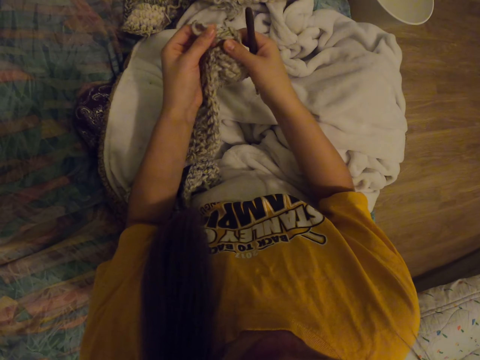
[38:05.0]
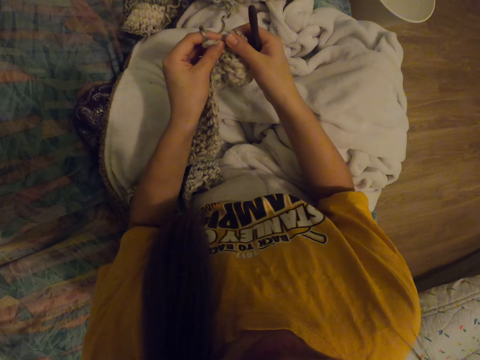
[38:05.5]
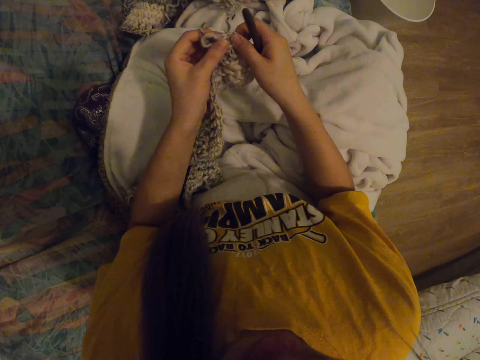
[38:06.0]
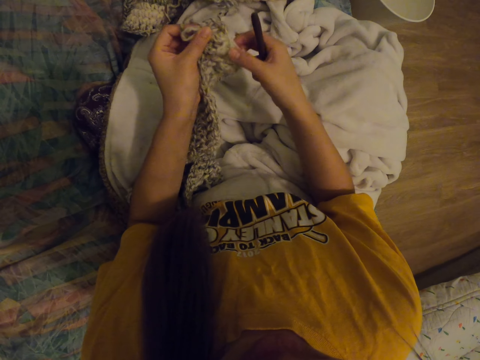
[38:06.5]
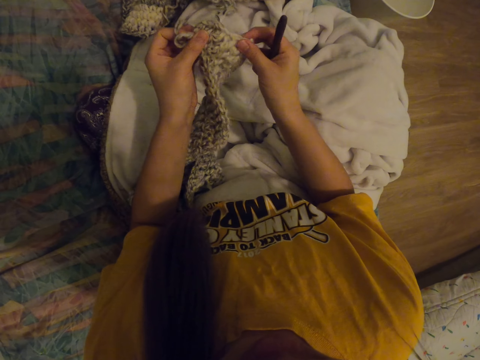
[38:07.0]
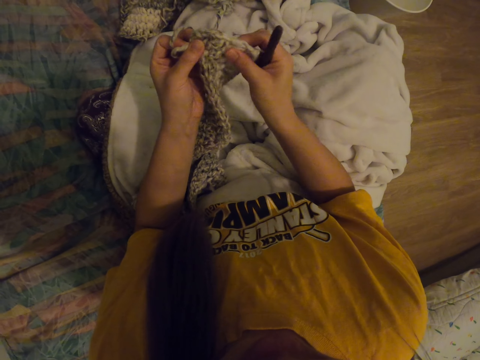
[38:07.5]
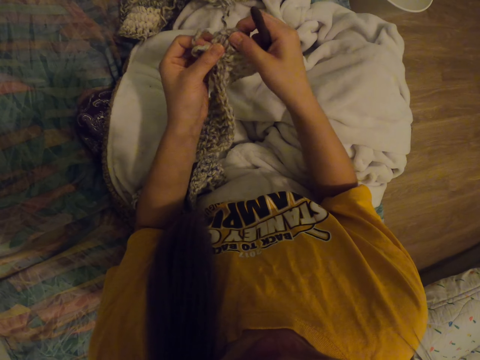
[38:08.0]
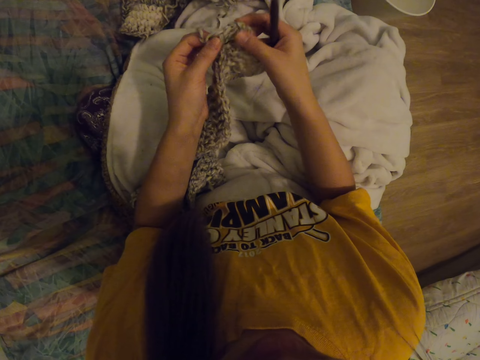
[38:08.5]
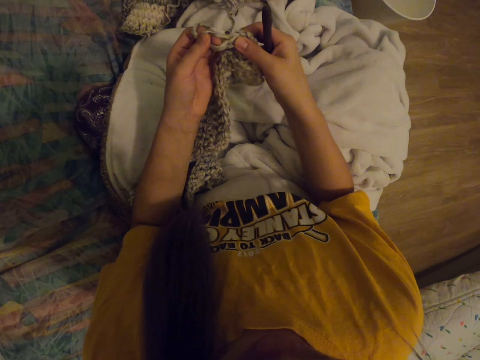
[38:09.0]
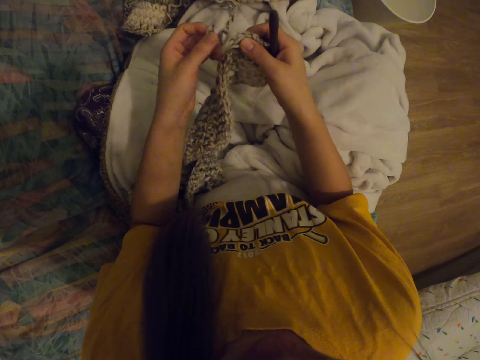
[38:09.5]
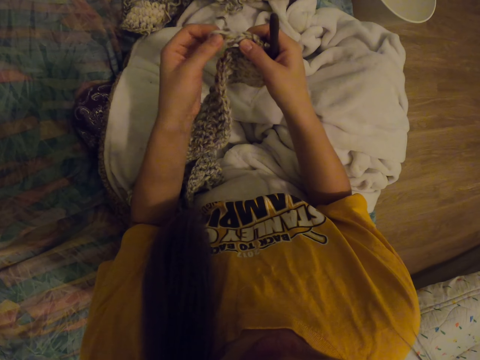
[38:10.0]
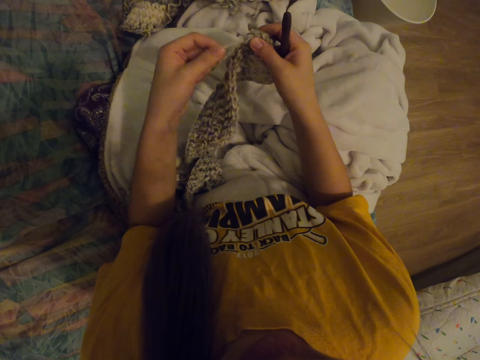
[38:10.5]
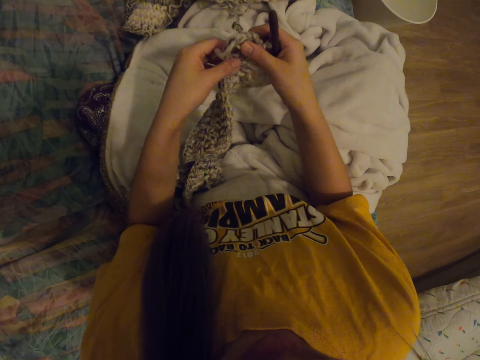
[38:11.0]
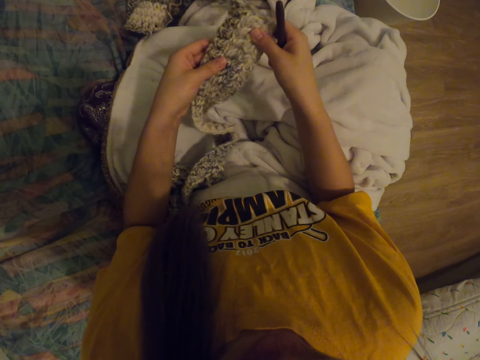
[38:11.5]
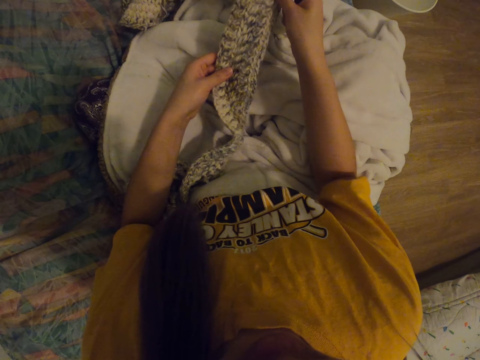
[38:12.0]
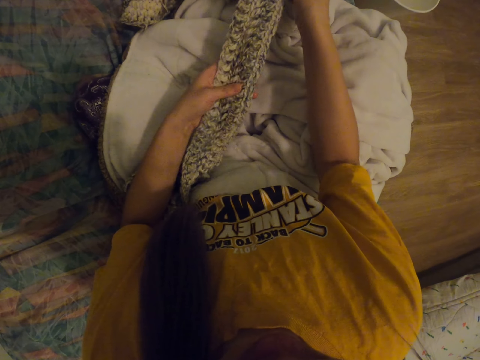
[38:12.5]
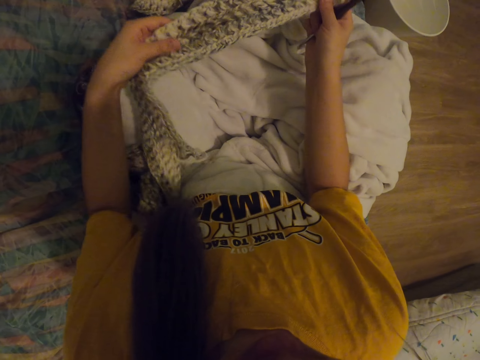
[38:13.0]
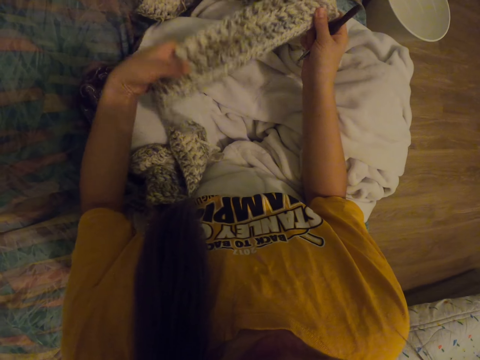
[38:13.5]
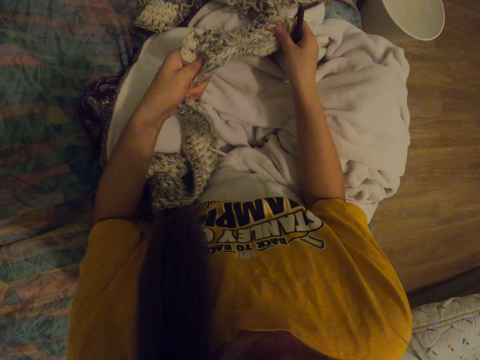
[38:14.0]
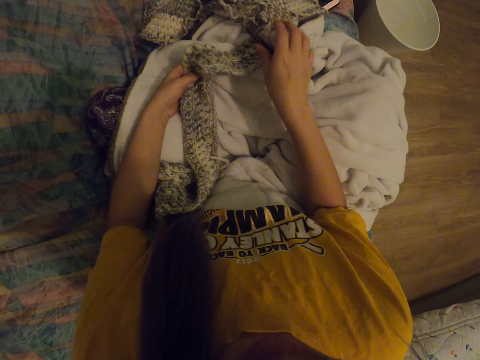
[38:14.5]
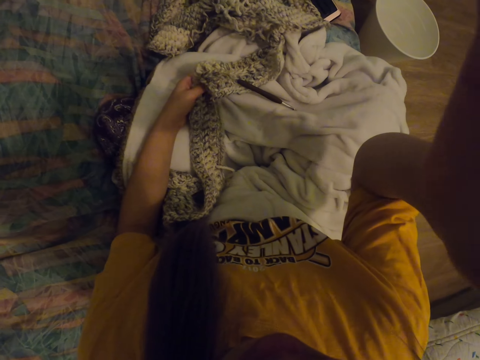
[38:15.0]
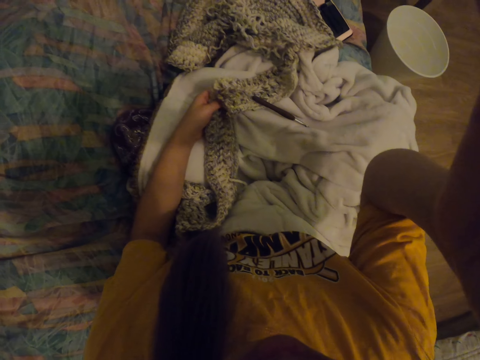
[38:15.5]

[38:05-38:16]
The camera wearer removes the crochet from the thread. She stretches the scarf. She pulls the thread with the left hand. She looks at the scarf. She drops the crochet and raises her hand.
